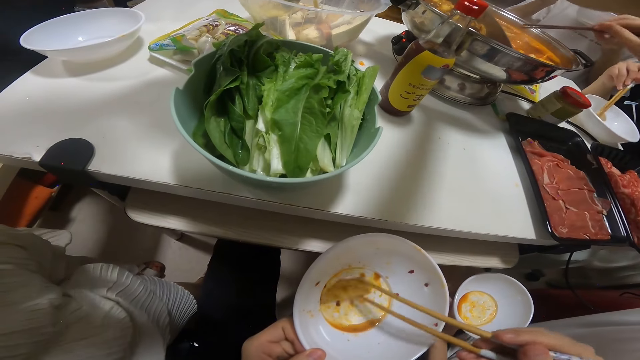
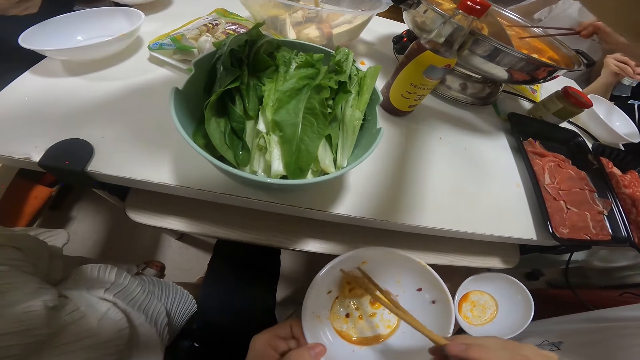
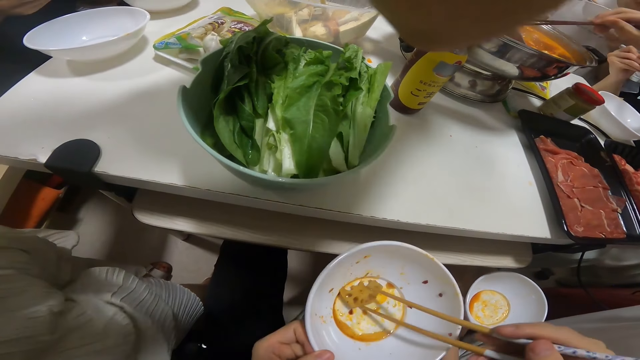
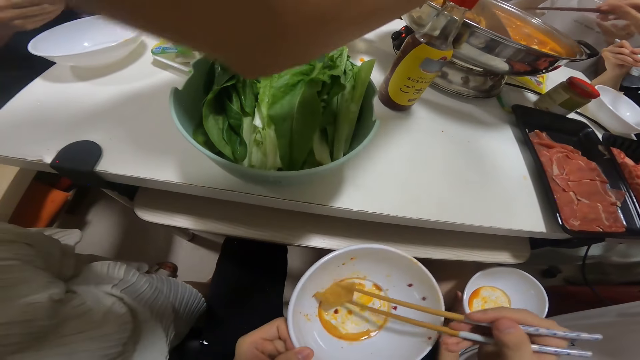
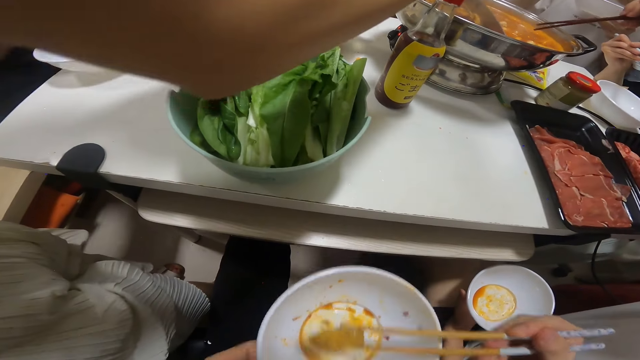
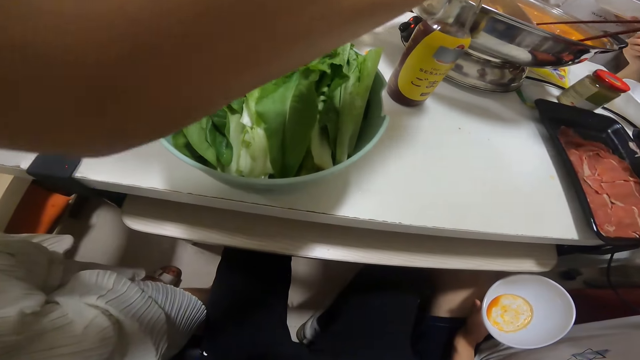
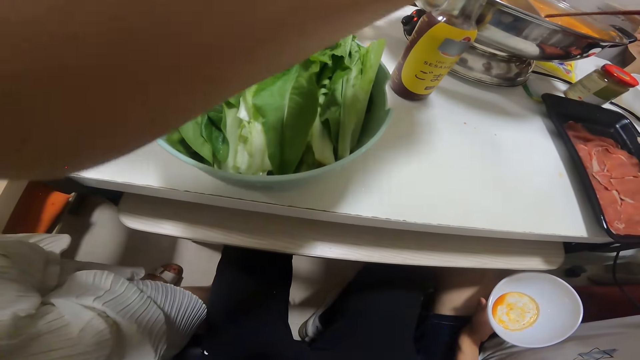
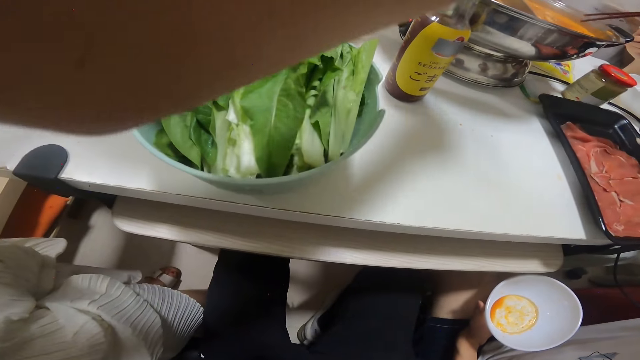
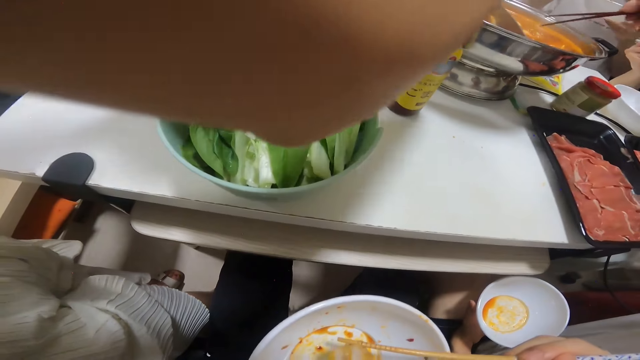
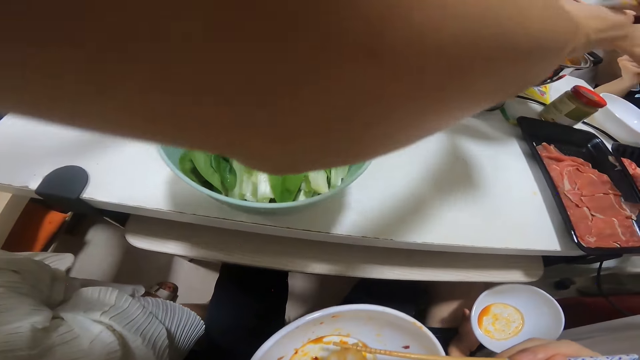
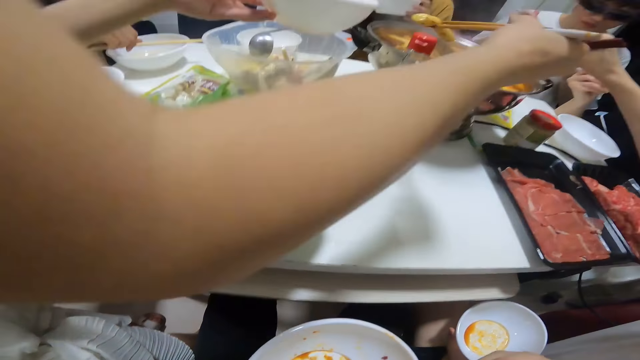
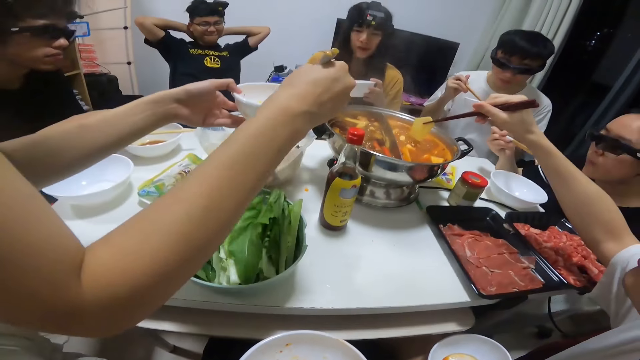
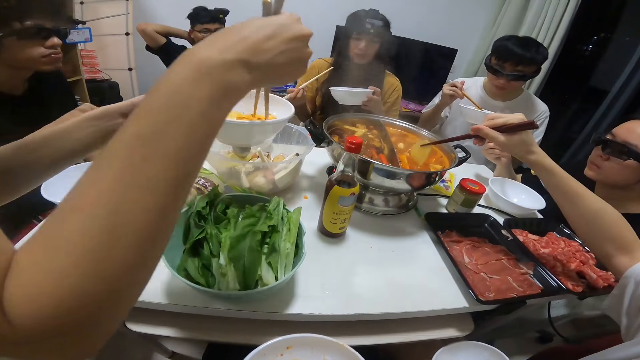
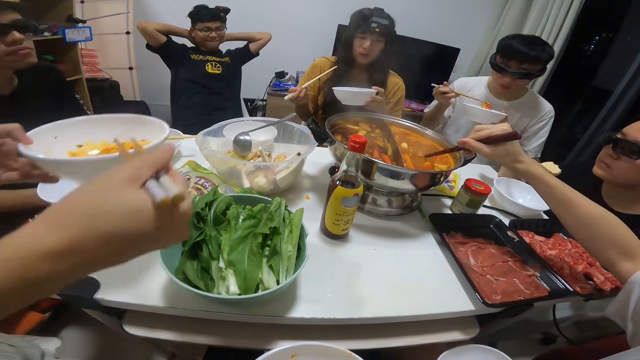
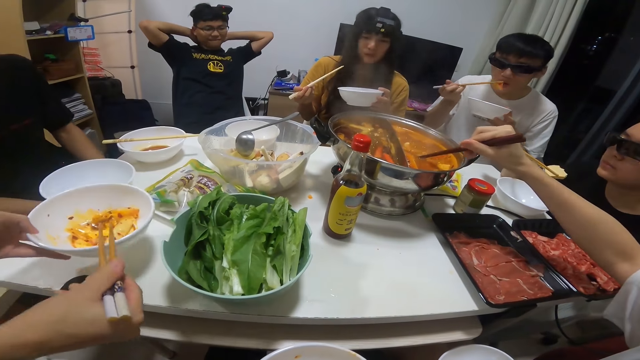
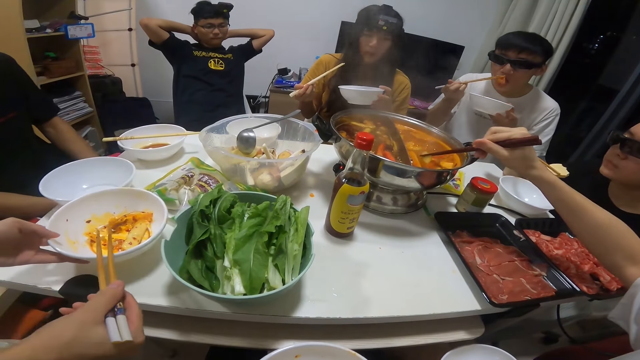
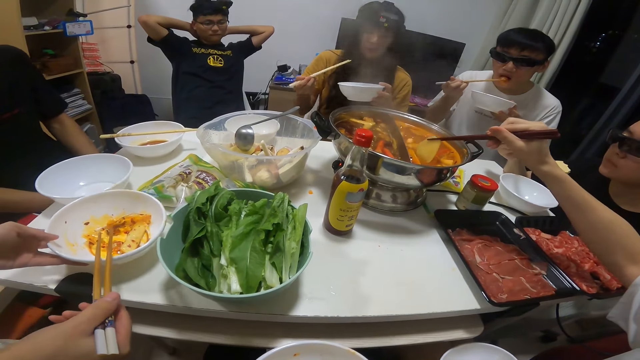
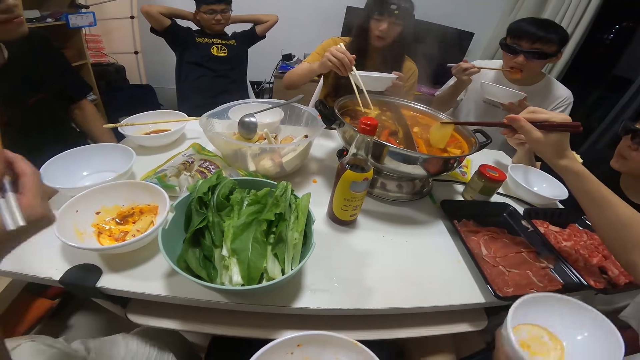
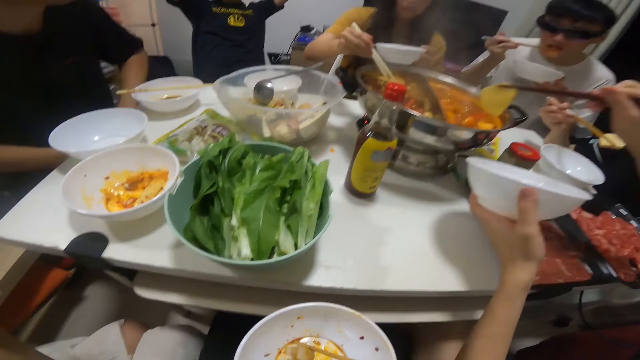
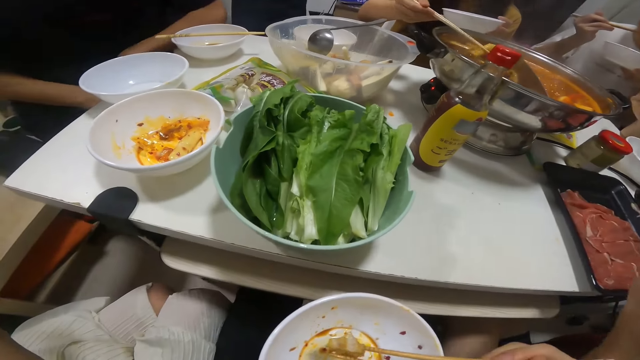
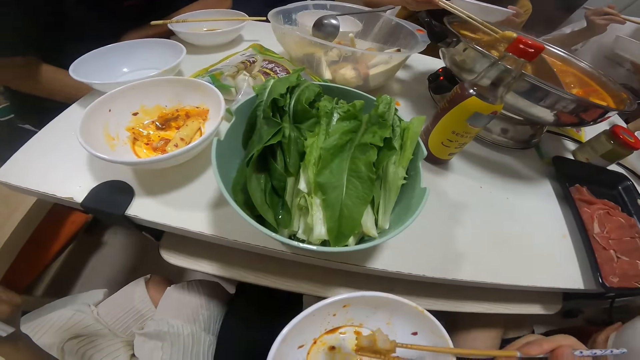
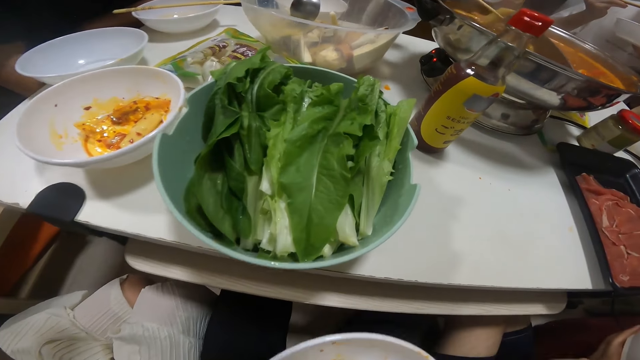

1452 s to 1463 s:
A man picks a biscuit from the bowl of soup on the table with the pair of chopsticks in his right hand. The camera wearer eats the biscuit in her plate with the pair of chopsticks in her right hand. A woman puts the biscuit from the bowl of soup on the table into her plate in her left hand. A girl picks pasta from a bowl. The woman places her plate in her left hand on the table. The man puts the biscuit from the bowl of soup on the table into his plate in his left hand. Another woman picks a biscuit from the bowl of soup on the table with the pair of chopsticks in her right hand.

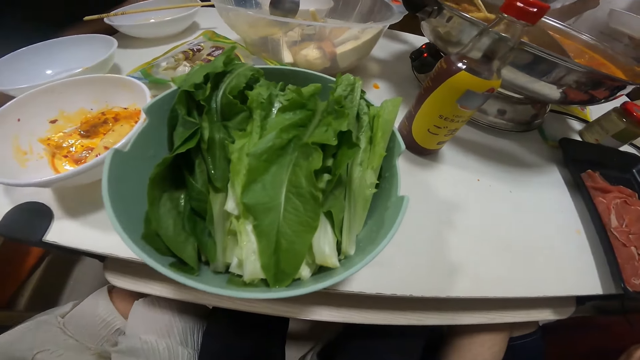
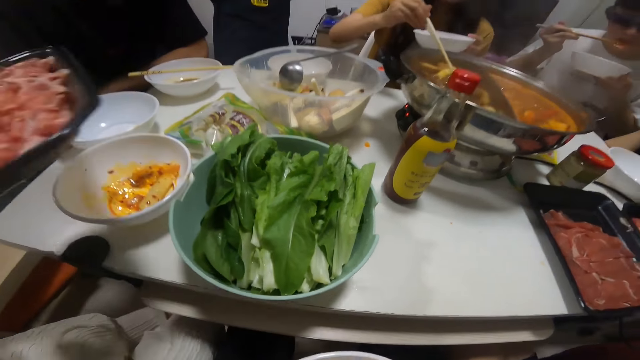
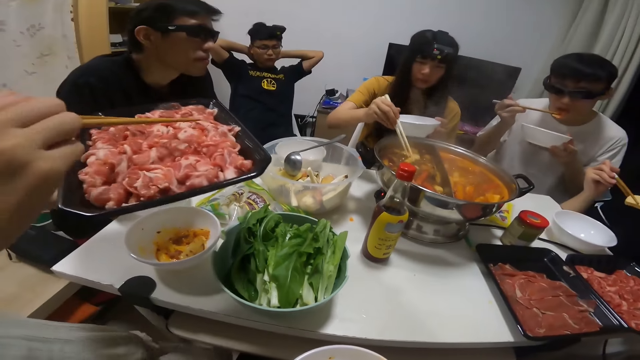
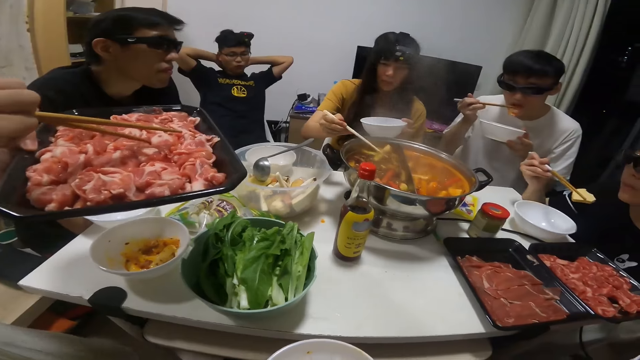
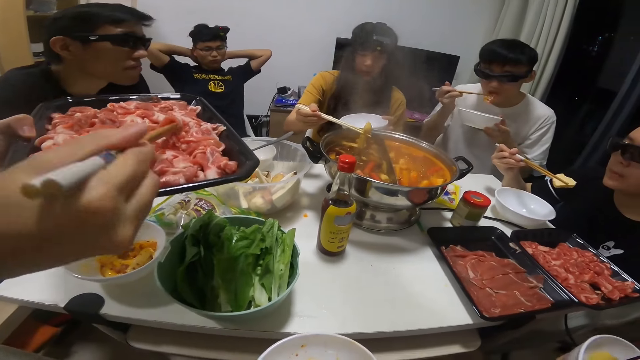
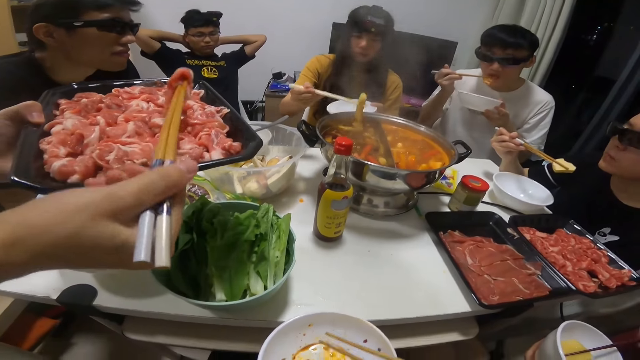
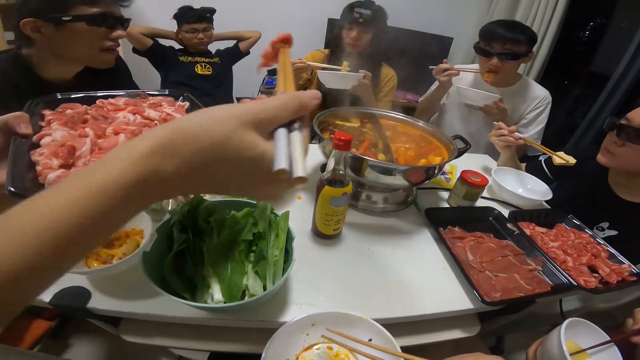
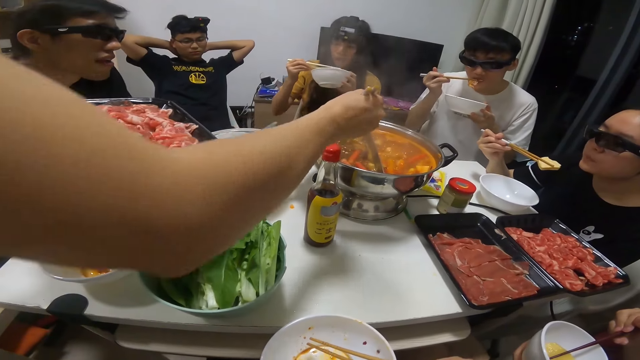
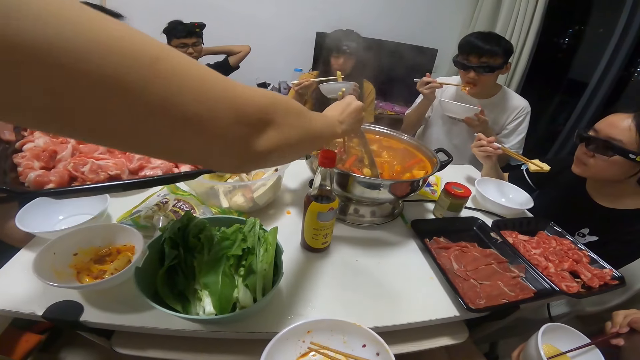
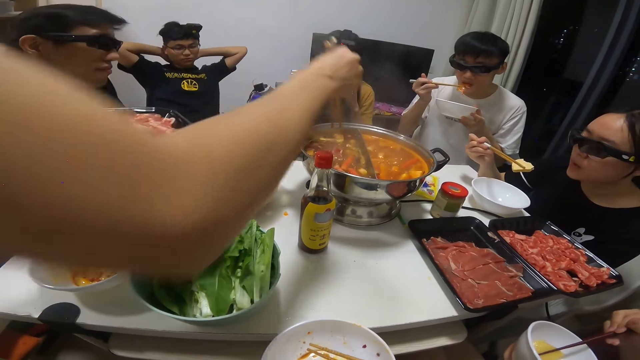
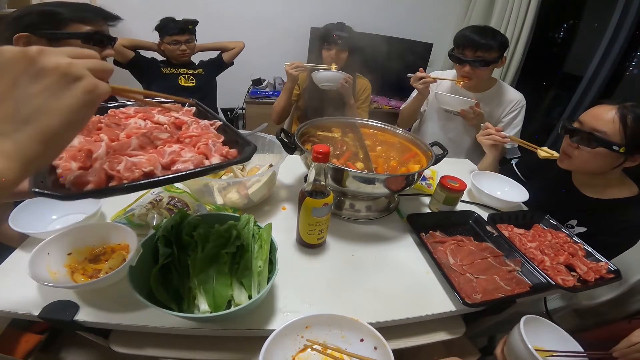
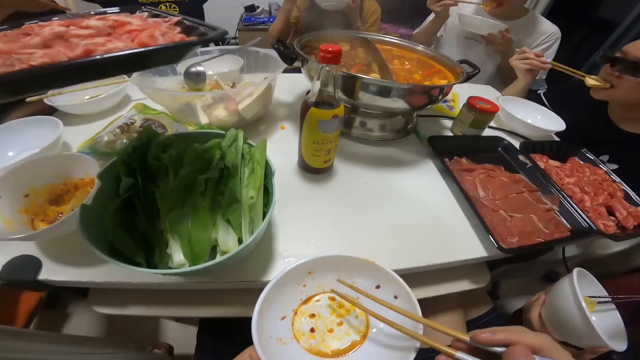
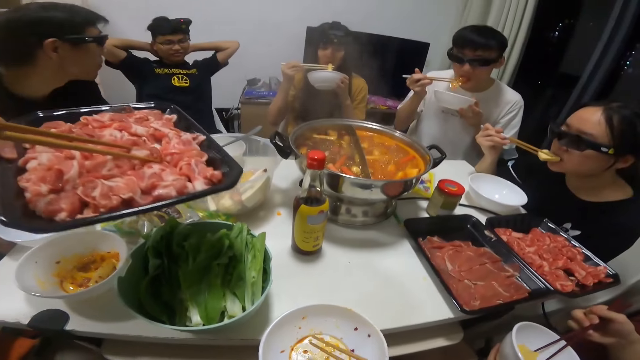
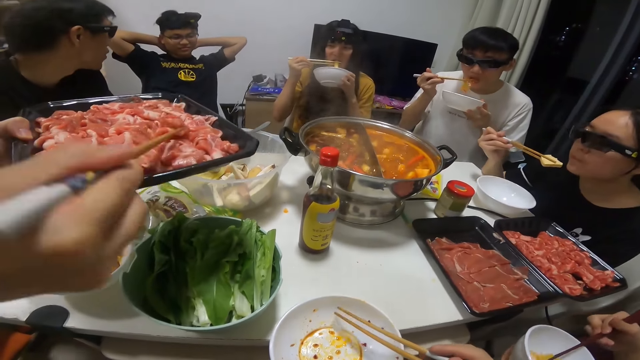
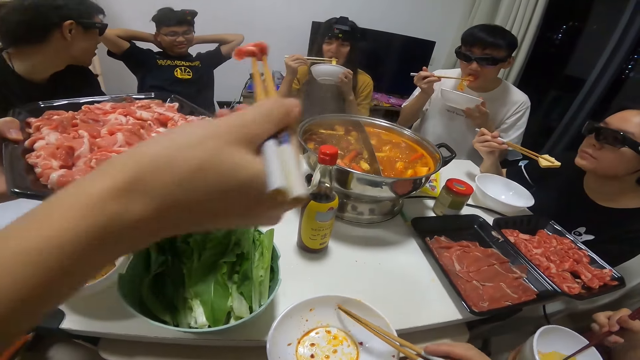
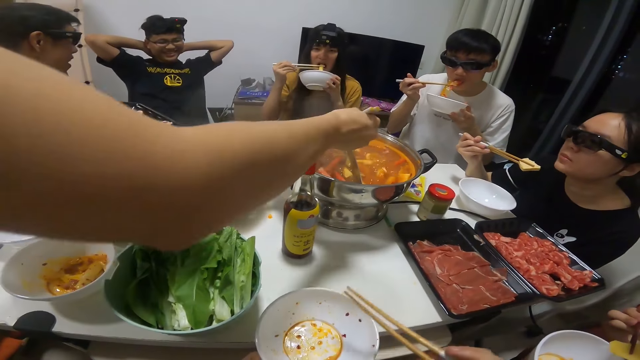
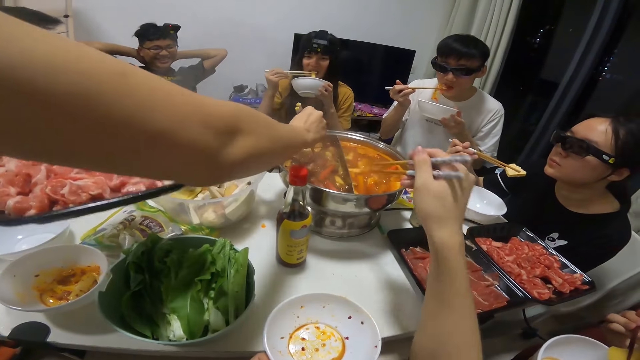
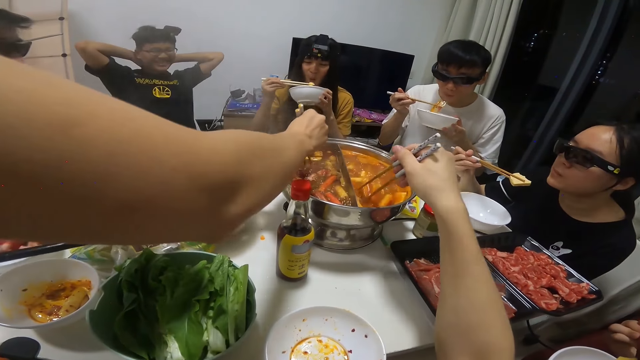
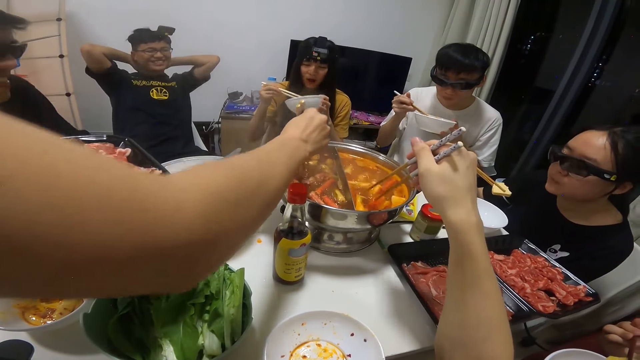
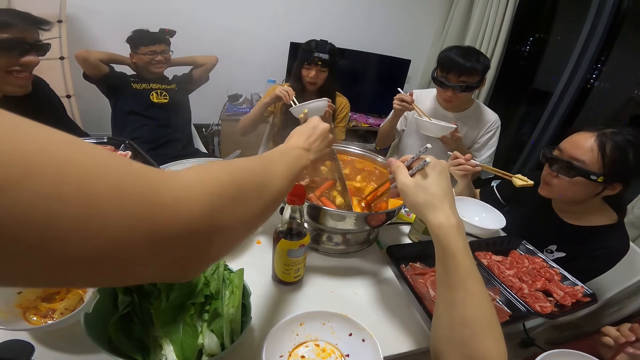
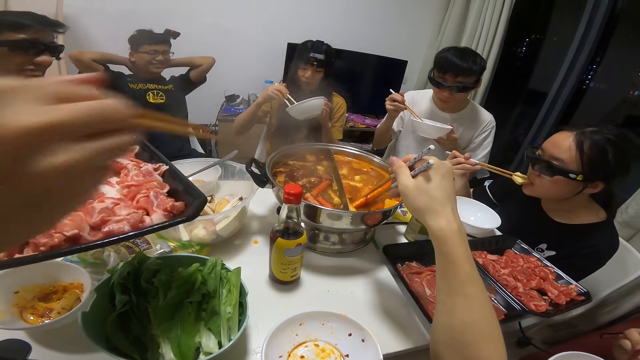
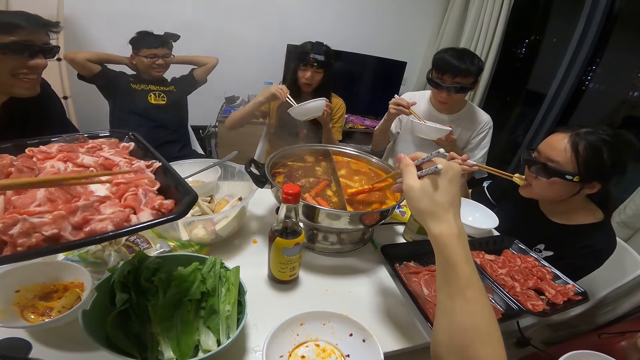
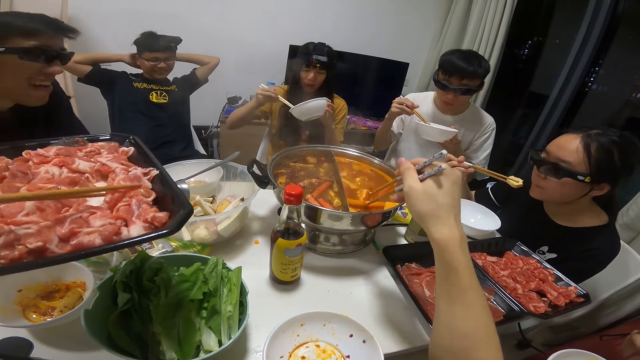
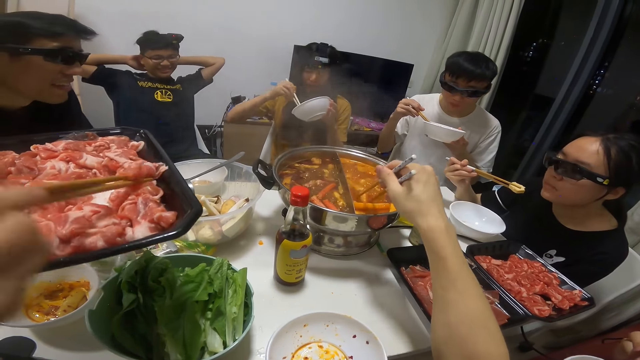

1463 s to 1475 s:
A woman holds a tray of raw meat with her left hand. She picks a raw meat from the tray in her left hand with the pair of chopsticks in her right hand. Another woman puts the biscuit from the bowl of soup on the table into her plate in her left hand. A girl picks pasta from the bowl. The first woman puts the raw meat from the tray in her left hand into the bowl of soup on the table with the pair of chopsticks in her right hand. The other woman eats the biscuit in her plate in her left hand with the pair of chopsticks in her right hand. The first woman picks a raw meat from the tray in her left hand with the pair of chopsticks in her right hand. She puts the raw meat from the tray in her left hand into the bowl of soup on the table with the pair of chopsticks in her right hand. The camera wearer picks a biscuit from the bowl of soup on the table with the pair of chopsticks in her right hand. The first woman picks a raw meat from the tray in her left hand with the pair of chopsticks in her right hand.
